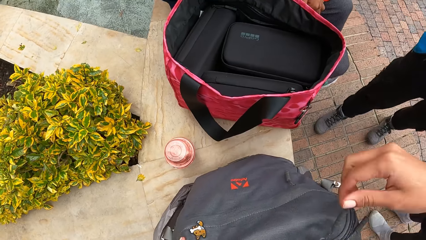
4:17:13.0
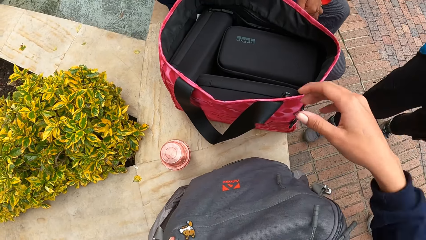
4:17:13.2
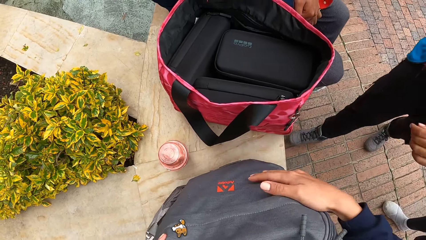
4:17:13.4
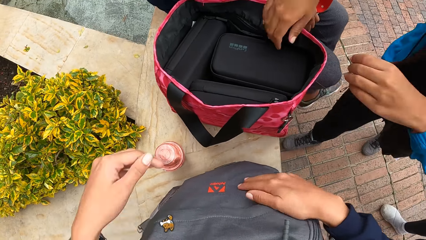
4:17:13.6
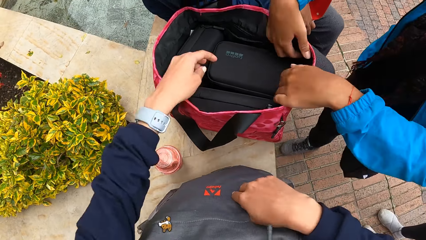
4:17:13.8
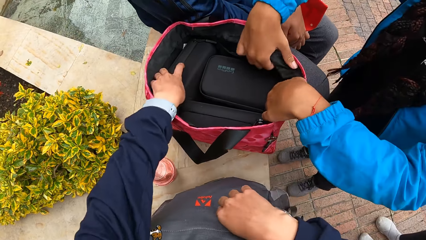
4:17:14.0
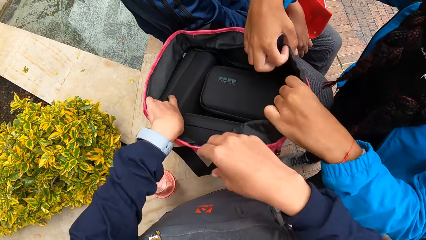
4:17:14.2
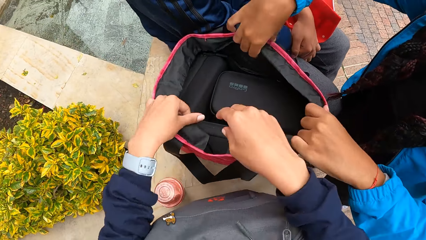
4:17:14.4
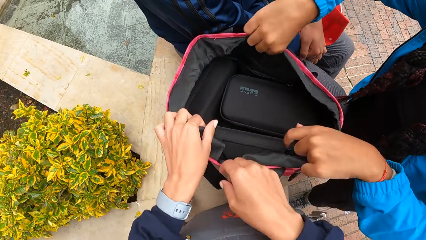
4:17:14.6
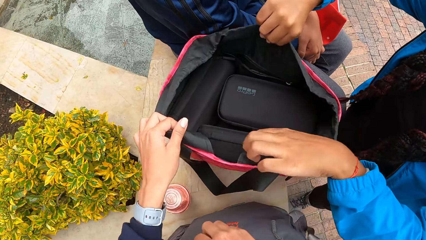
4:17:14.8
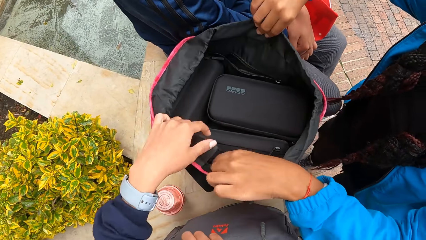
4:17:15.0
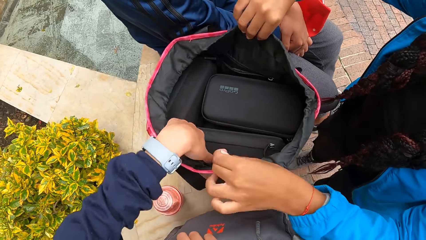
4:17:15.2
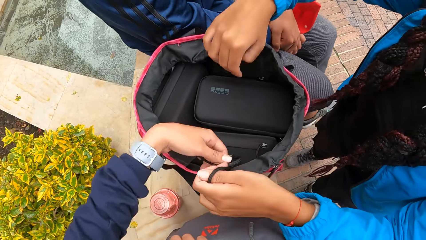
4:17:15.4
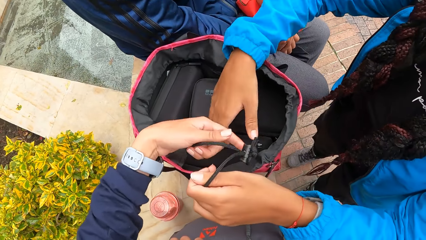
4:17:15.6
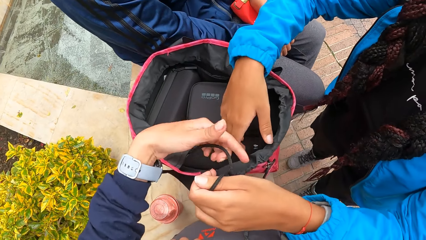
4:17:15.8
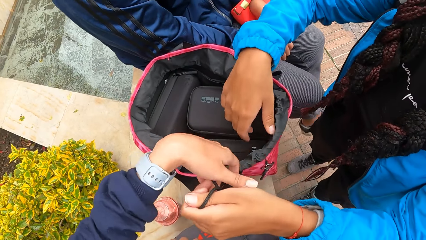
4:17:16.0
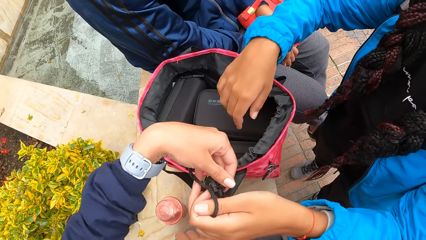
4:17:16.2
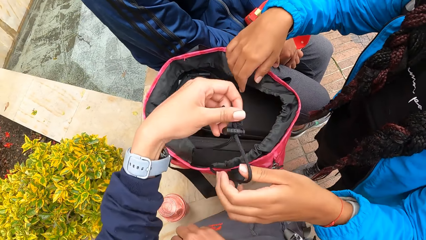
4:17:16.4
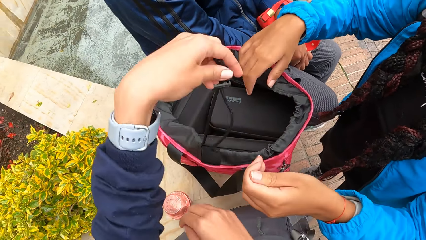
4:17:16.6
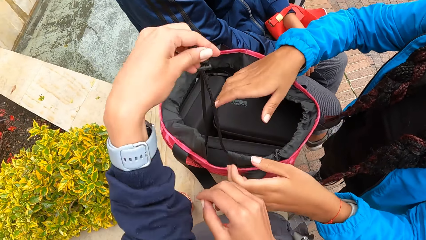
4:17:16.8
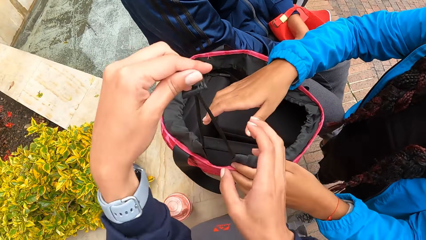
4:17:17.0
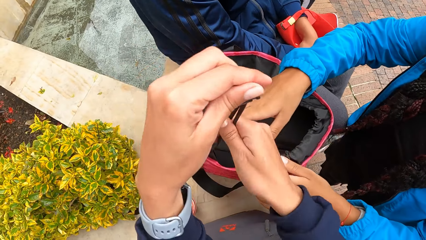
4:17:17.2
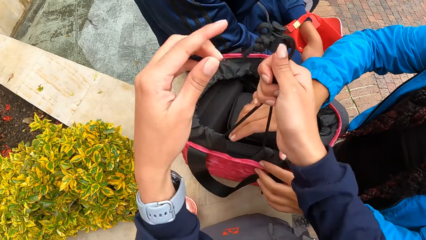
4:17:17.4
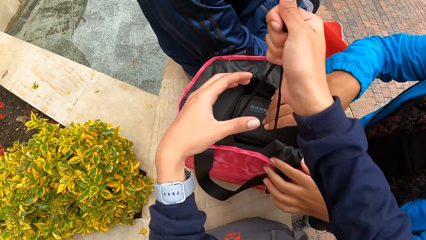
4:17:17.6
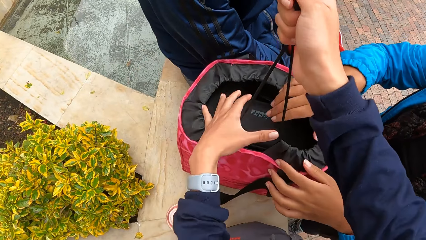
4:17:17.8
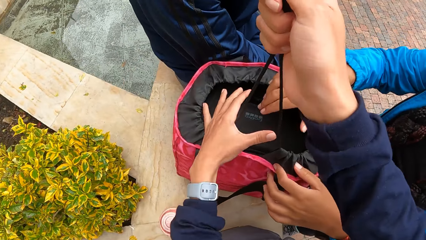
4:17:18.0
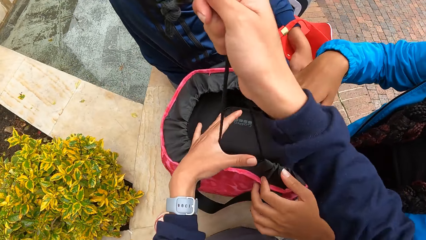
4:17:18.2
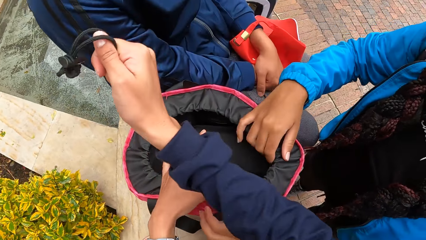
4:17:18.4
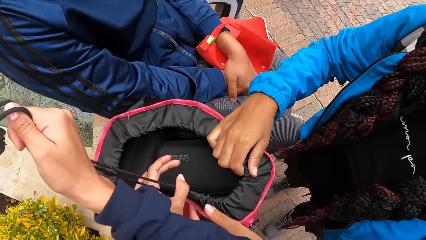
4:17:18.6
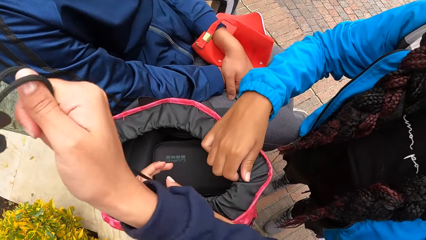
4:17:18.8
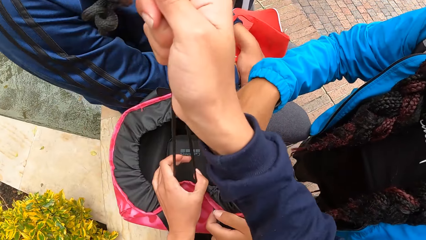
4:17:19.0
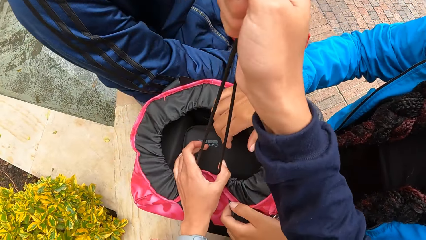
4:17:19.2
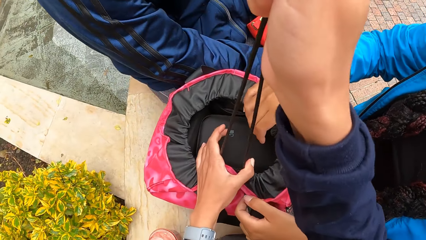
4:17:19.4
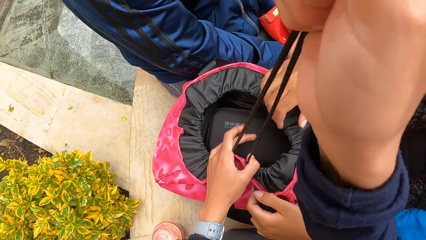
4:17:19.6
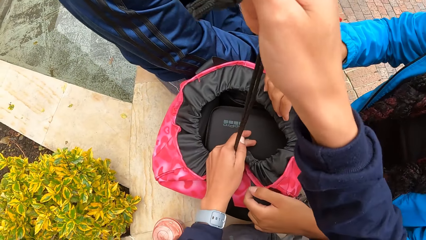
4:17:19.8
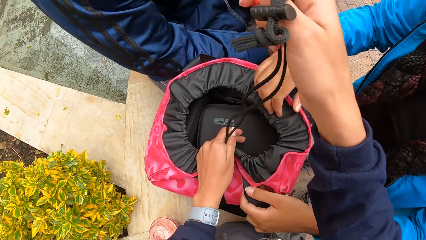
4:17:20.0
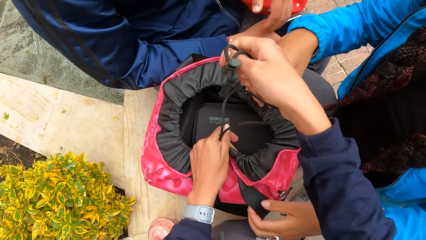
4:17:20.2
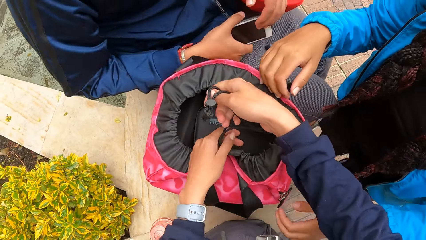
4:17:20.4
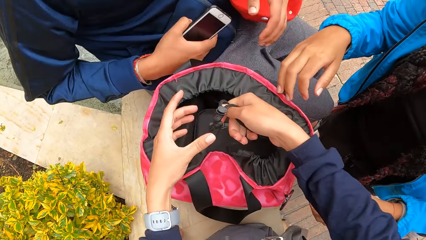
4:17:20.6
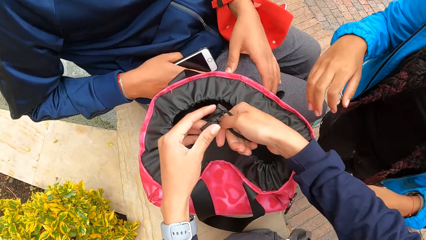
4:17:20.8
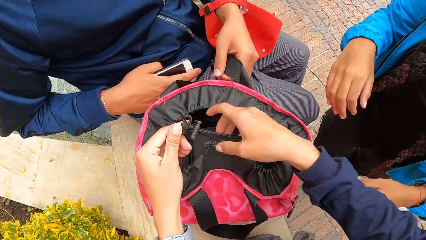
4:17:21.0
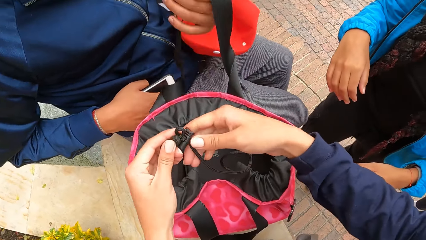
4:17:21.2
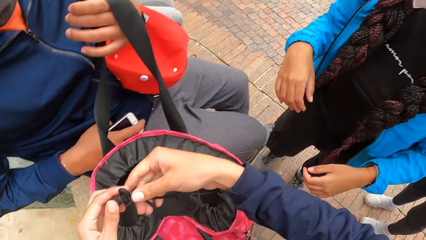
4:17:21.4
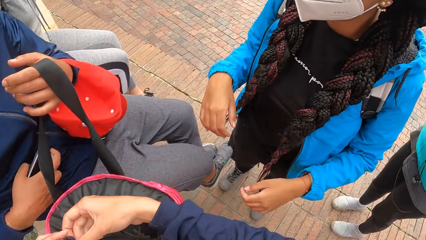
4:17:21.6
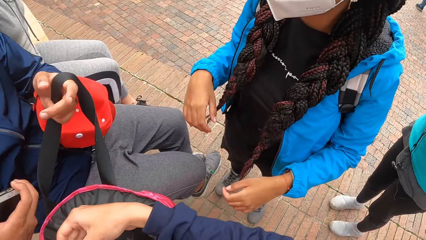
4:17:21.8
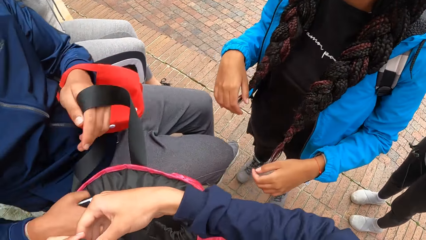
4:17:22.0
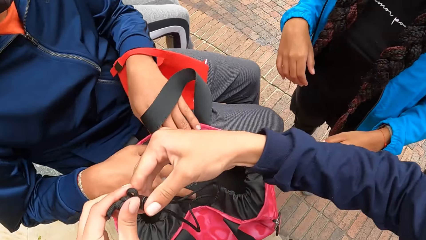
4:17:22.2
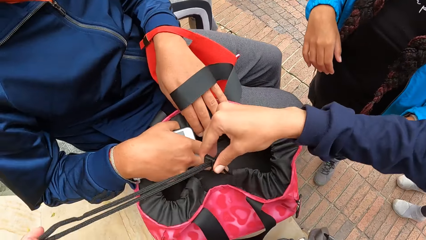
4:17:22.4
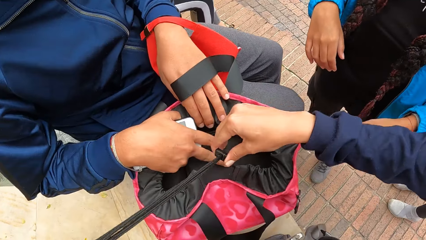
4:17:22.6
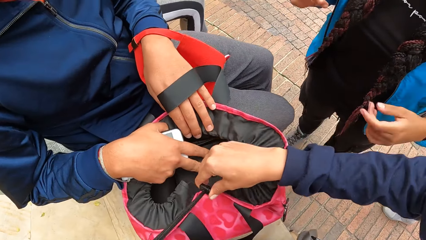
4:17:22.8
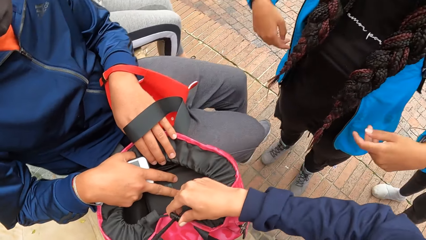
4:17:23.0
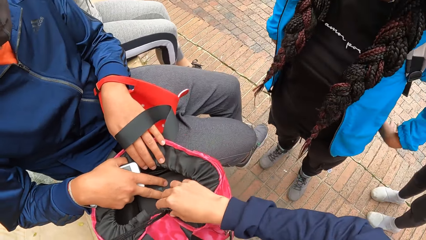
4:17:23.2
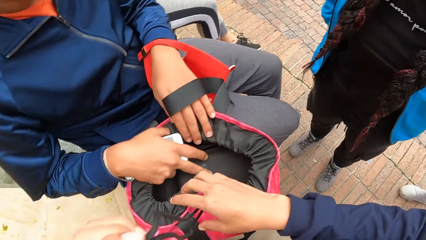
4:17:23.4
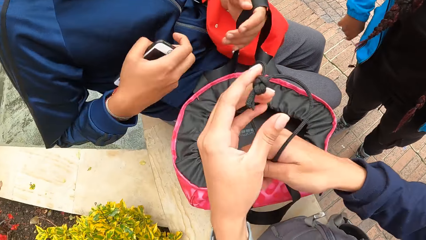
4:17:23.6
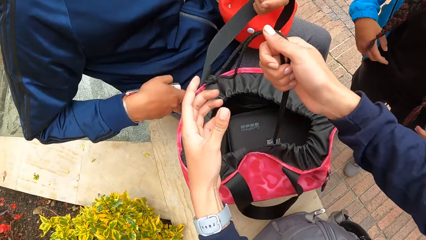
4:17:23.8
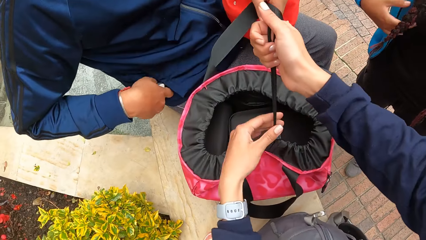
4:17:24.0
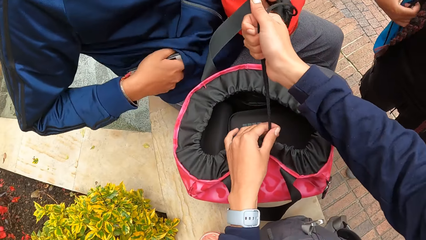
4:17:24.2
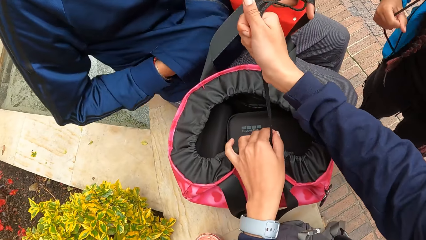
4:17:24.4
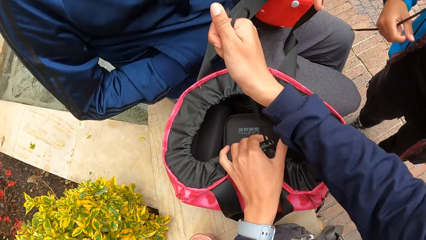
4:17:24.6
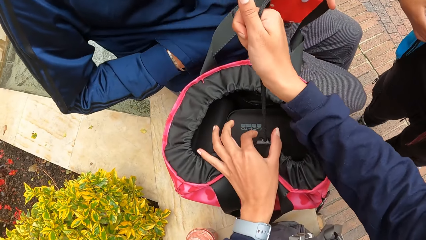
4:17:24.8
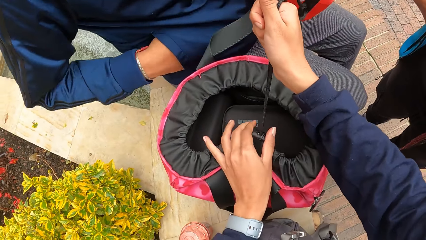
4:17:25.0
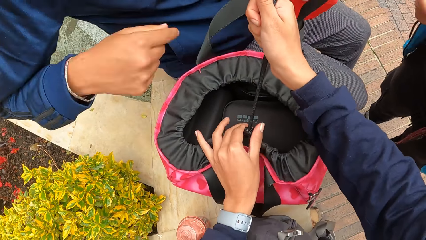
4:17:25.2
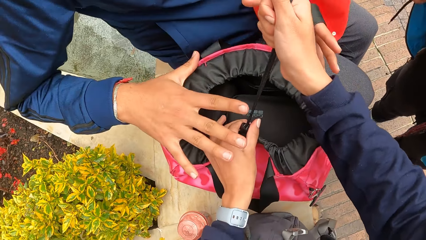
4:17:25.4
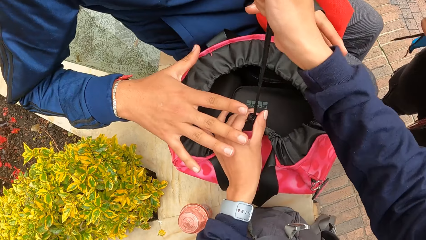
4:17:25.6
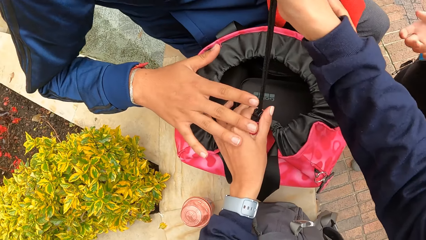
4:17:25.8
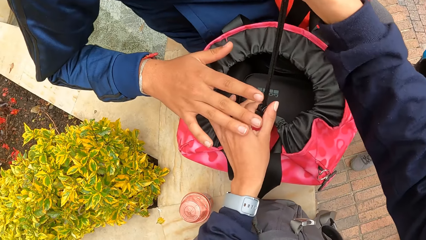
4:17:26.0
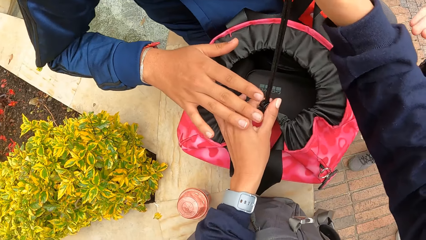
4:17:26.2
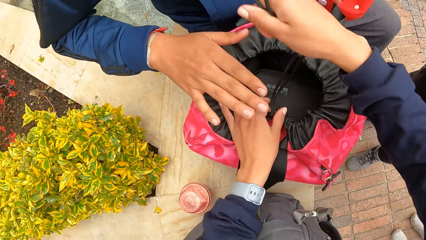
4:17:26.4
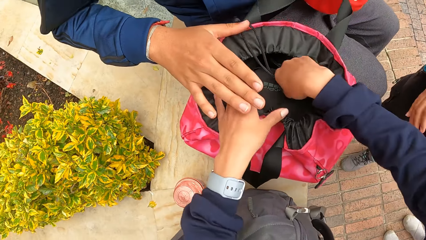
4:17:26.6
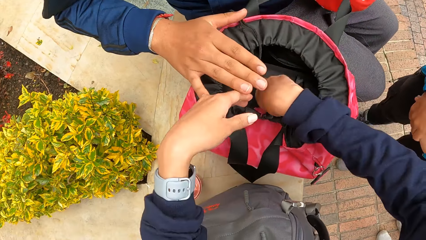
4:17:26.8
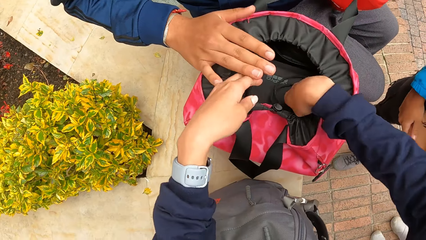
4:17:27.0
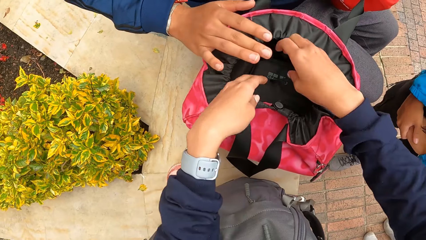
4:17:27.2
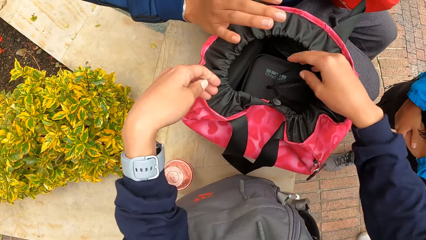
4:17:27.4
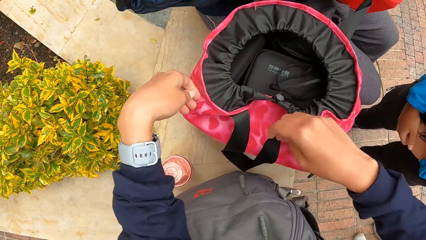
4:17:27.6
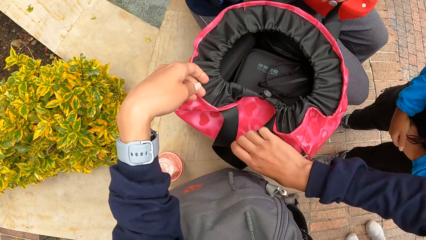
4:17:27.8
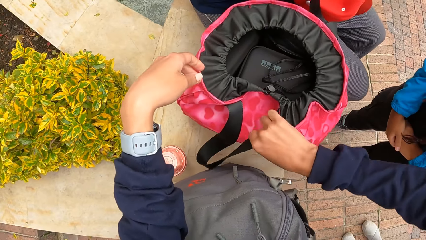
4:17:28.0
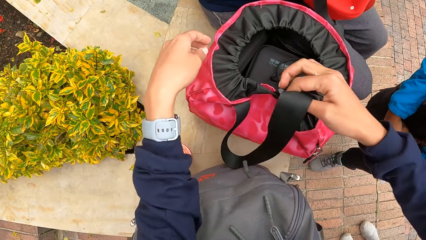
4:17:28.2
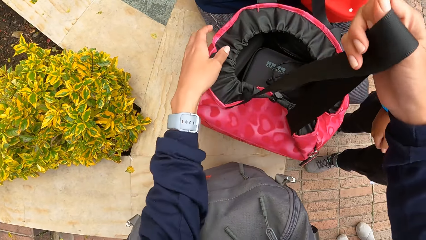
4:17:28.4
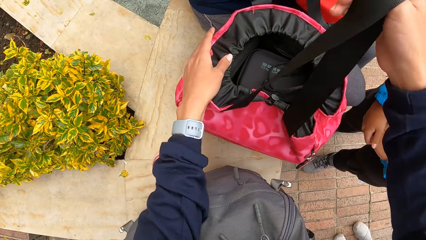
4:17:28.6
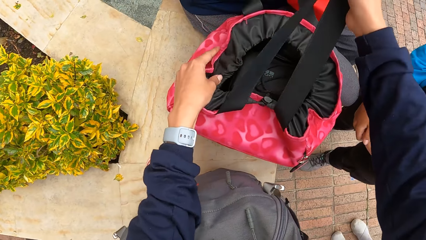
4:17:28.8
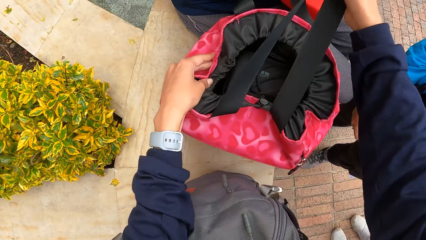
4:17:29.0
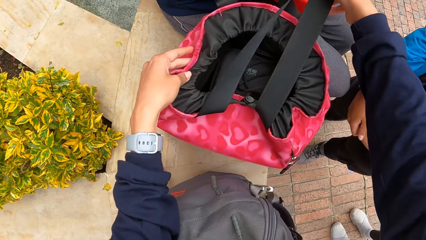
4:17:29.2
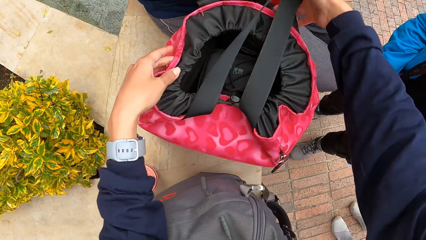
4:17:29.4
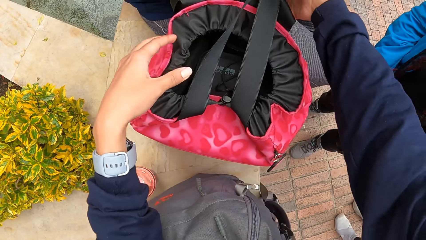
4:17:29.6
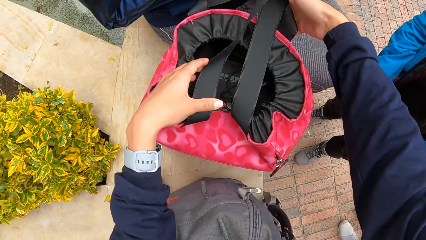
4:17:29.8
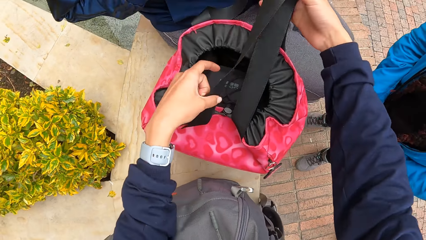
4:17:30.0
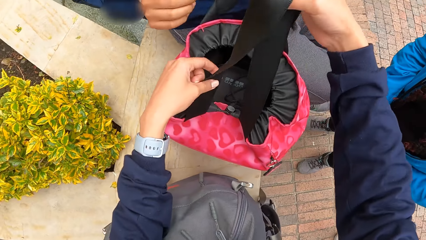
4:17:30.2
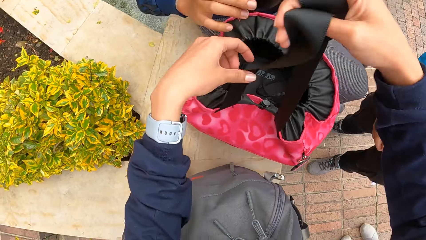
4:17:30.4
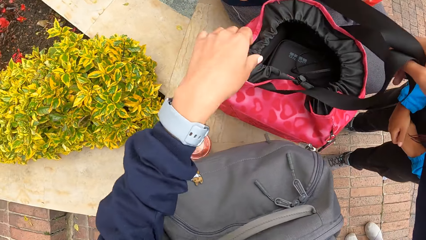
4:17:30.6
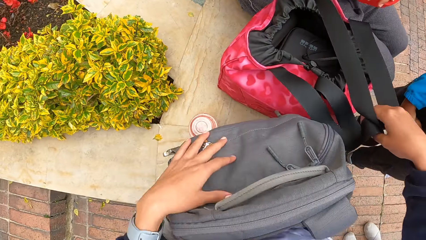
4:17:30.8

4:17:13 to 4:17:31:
A woman holds the pink bag on the concrete with both hands and puts her left hand in the red bag on the concrete. The camera wearer holds the pink bag on the concrete with her left hand. The woman holds the sling of the pink bag on the concrete with her left hand. The camera wearer holds the sling of the pink bag on the concrete in the woman's left hand with her left hand. She ties the bag. She holds the sling of the pink bag on the concrete with both hands. She pulls the sling of the pink bag on the concrete with both hands. The woman holds the mouth of the pink bag on the concrete with her right hand. A man holds the belt of the pink bag on the concrete with his left hand. The camera wearer tightens the sling of the pink bag on the concrete with both hands. The man holds the pink bag on the concrete with his right hand. The man holds the pink bag on the concrete with both hands. The man holds the pink bag on the concrete with his right hand. The camera wearer drops the sling of the pink bag on the concrete in the bag with both hands. She picks up the belt of the pink bag on the concrete with her right hand. She picks up the belts of the pink bag on the concrete with her right hand. She holds the belt of the pink bag on the concrete with her left hand.
